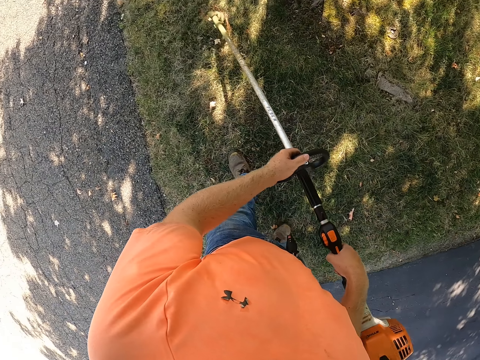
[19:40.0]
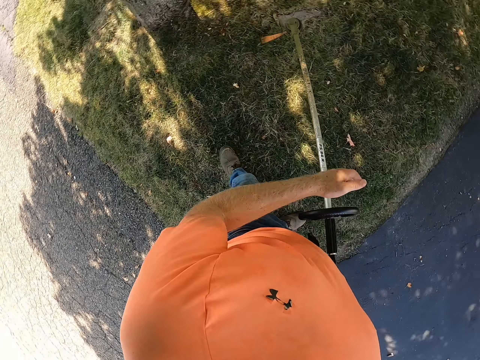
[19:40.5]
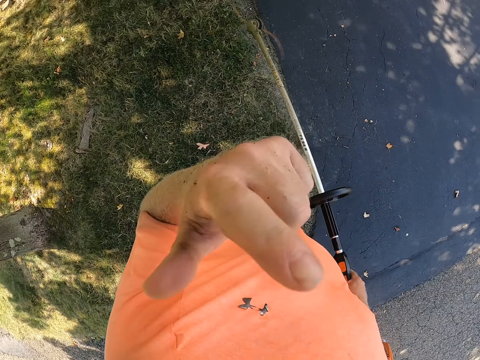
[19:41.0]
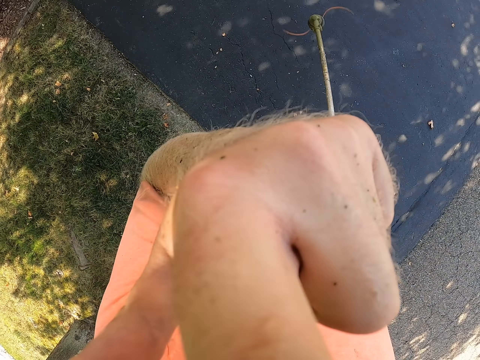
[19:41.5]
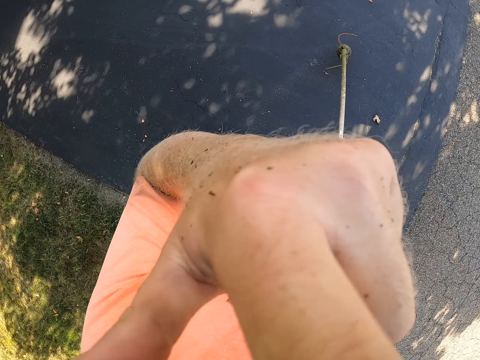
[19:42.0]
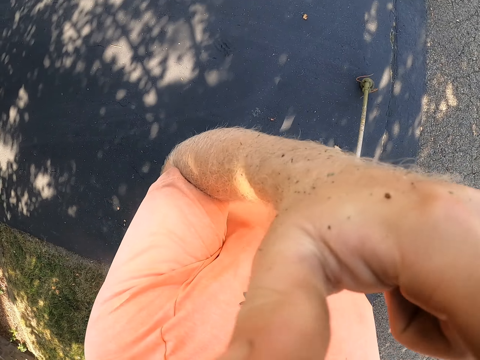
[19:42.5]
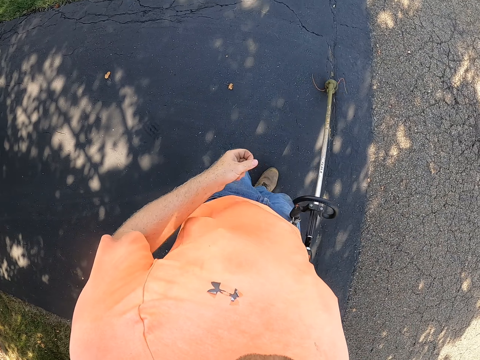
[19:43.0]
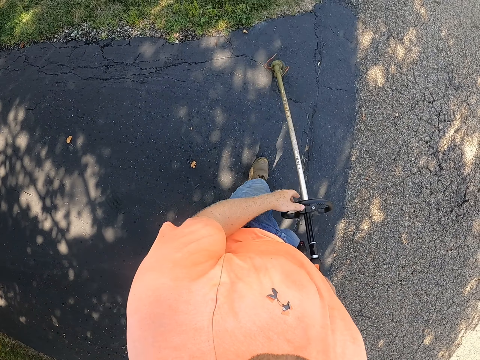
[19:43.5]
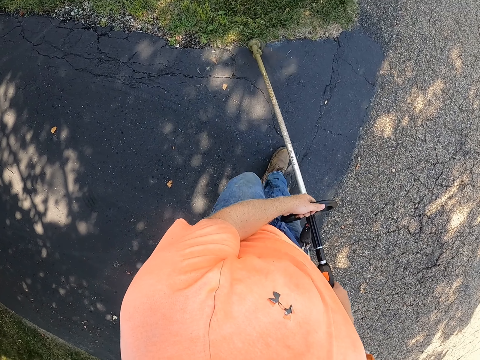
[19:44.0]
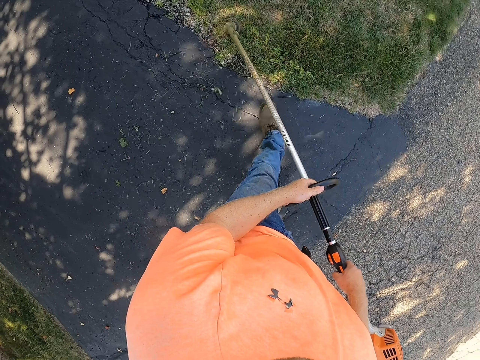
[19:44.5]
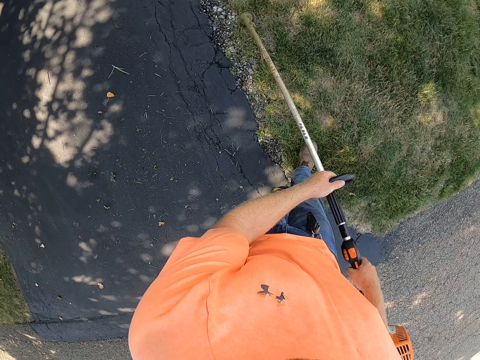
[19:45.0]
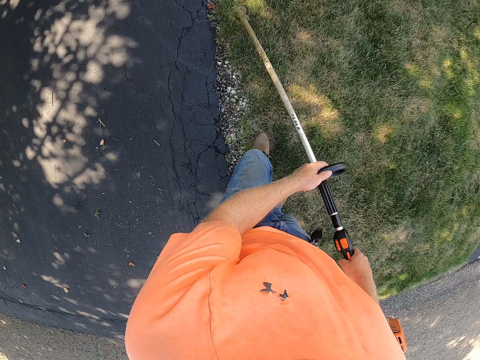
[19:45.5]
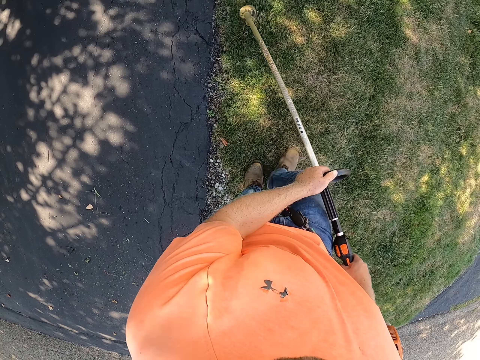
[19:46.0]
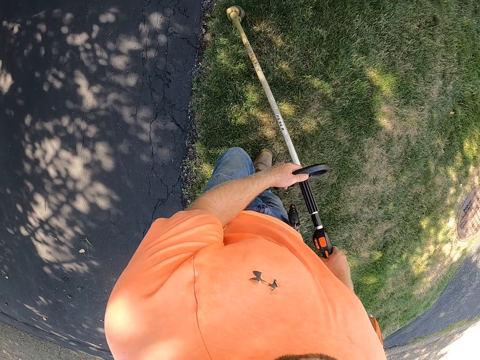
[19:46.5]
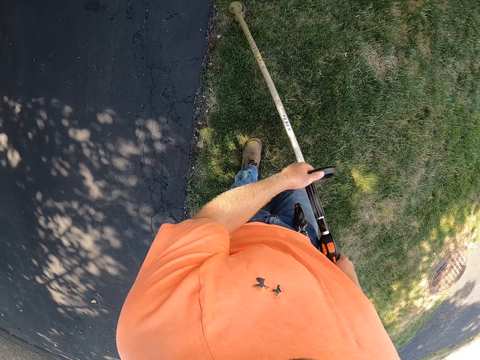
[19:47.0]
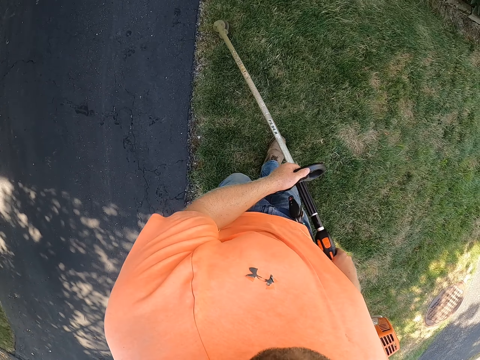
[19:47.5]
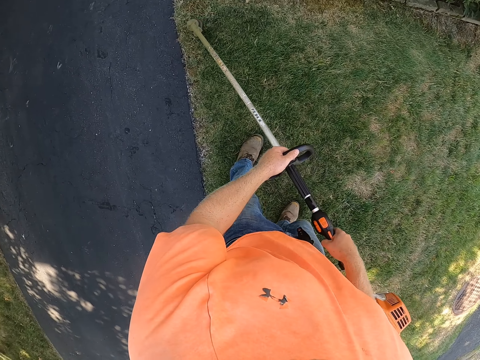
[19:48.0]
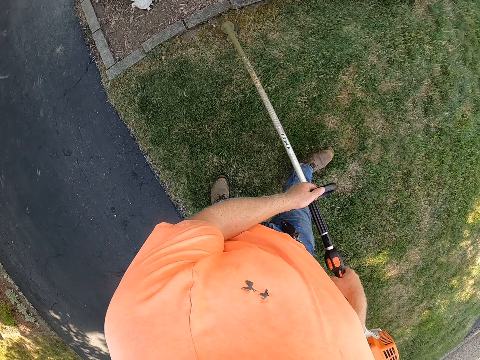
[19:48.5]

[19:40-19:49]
The camera wearer cuts the grass with the string trimmer with his right hand. He places his left hand on the string trimmer. He cuts the grass with the string trimmer with both hands.

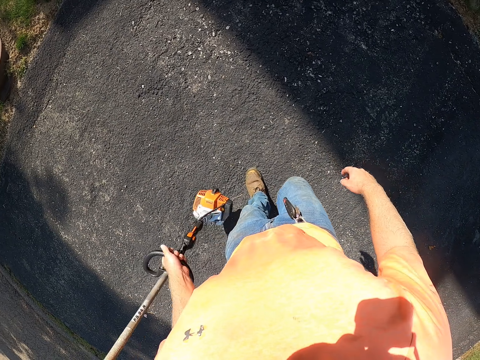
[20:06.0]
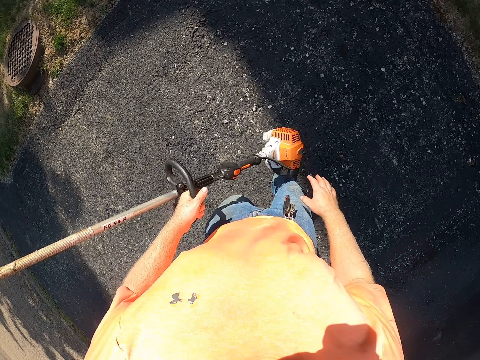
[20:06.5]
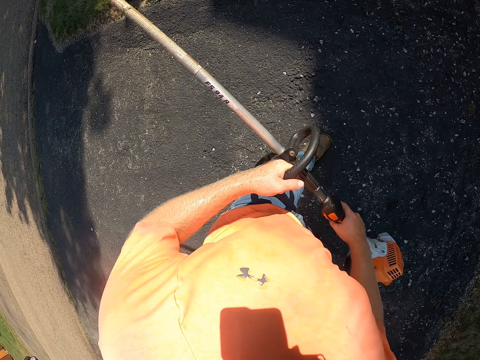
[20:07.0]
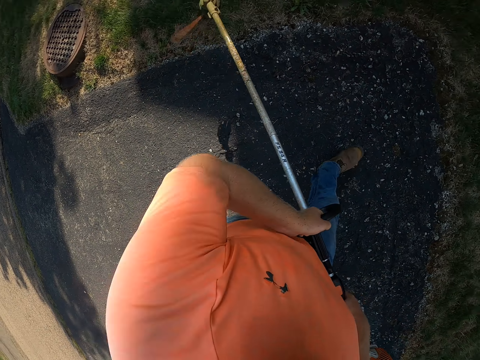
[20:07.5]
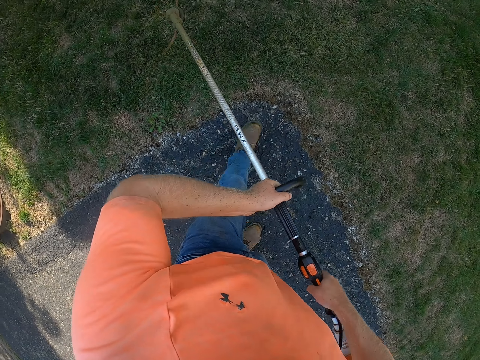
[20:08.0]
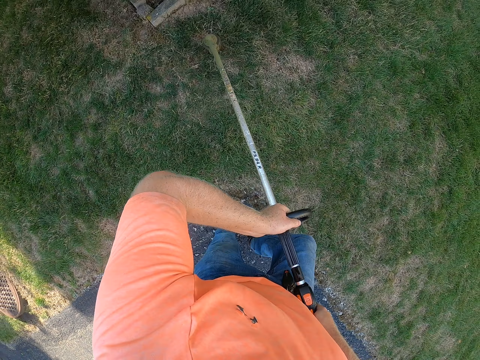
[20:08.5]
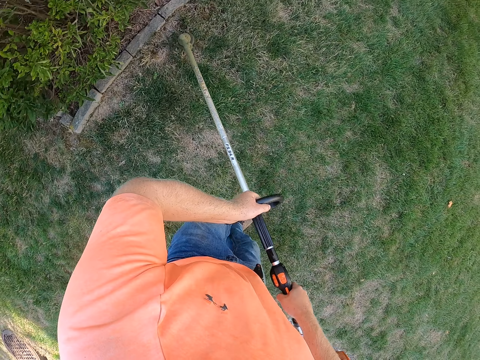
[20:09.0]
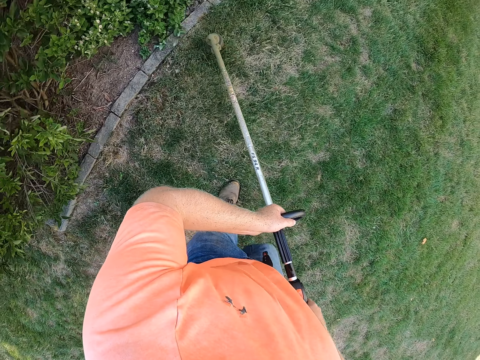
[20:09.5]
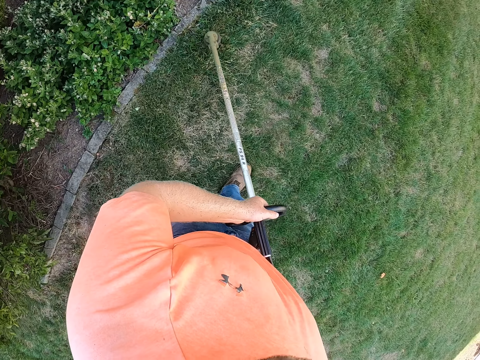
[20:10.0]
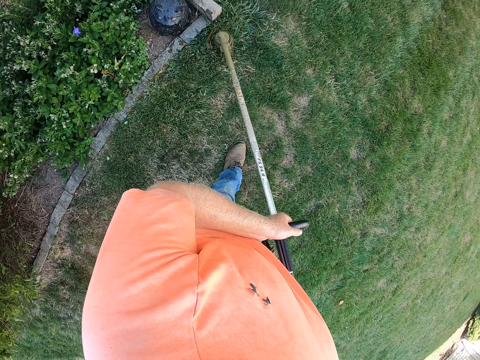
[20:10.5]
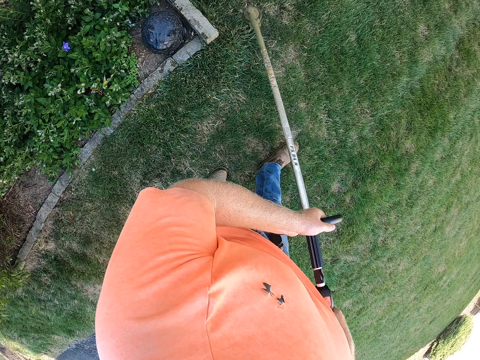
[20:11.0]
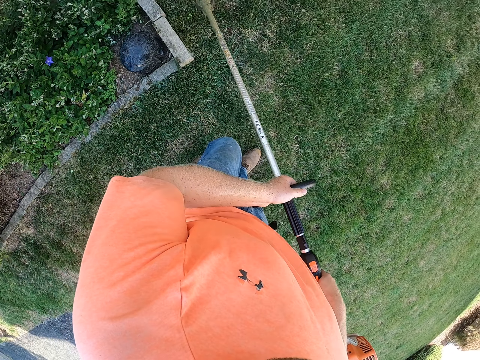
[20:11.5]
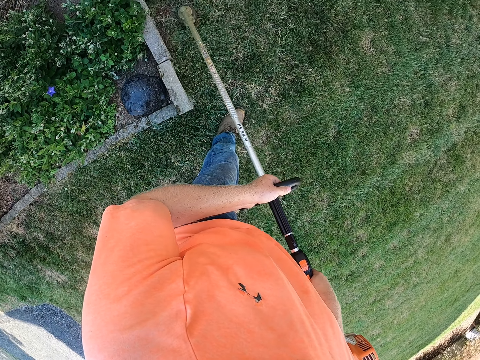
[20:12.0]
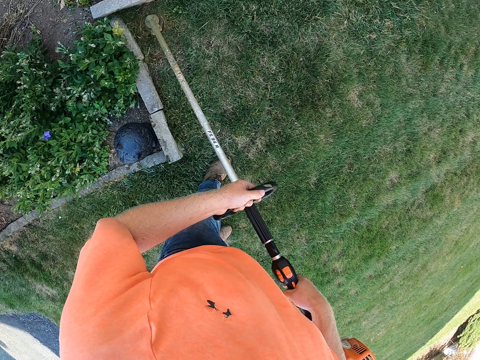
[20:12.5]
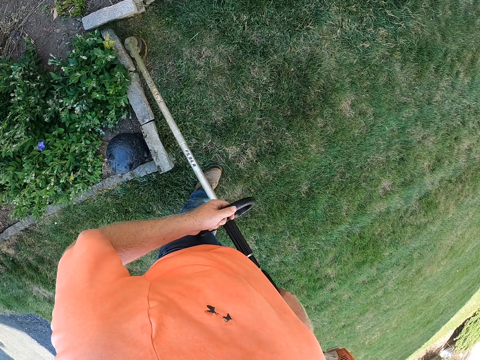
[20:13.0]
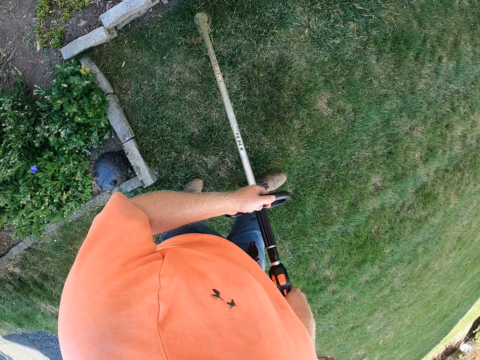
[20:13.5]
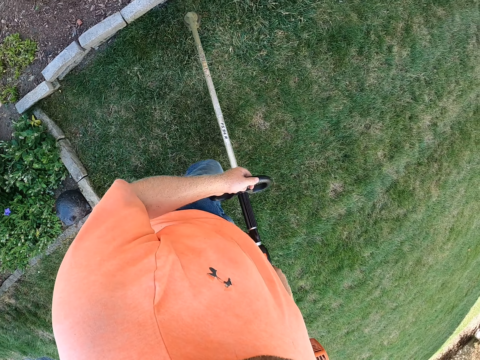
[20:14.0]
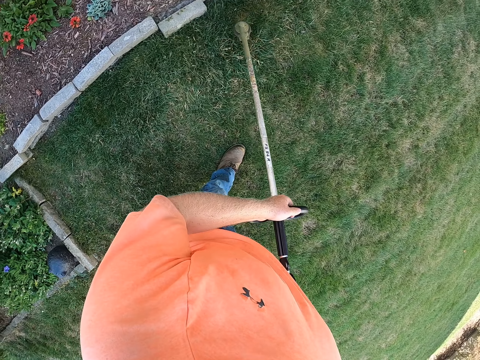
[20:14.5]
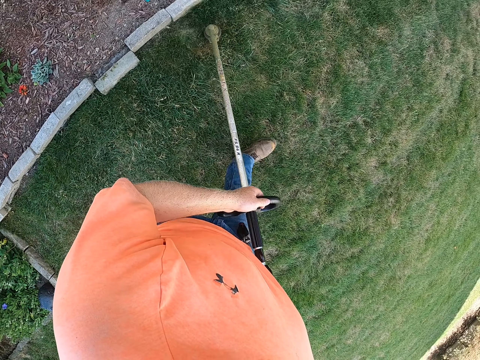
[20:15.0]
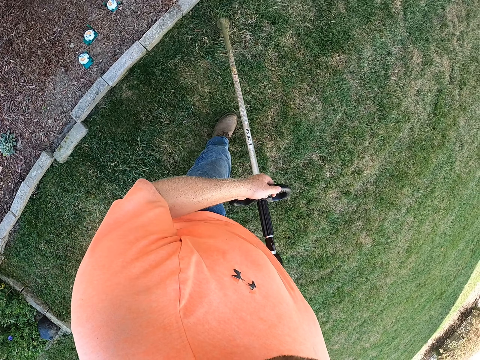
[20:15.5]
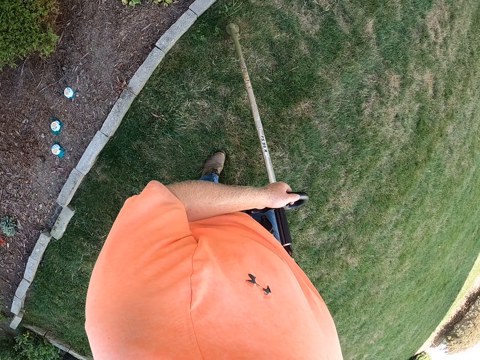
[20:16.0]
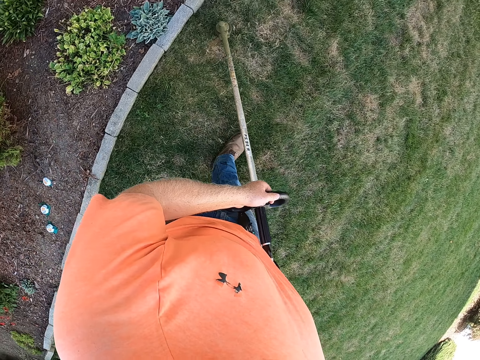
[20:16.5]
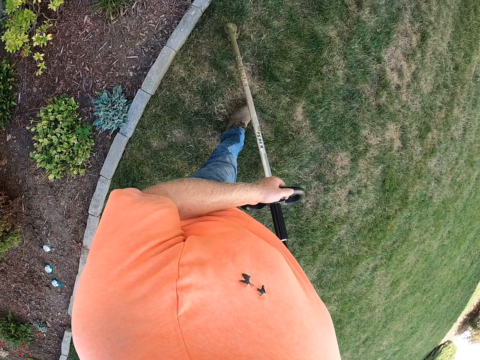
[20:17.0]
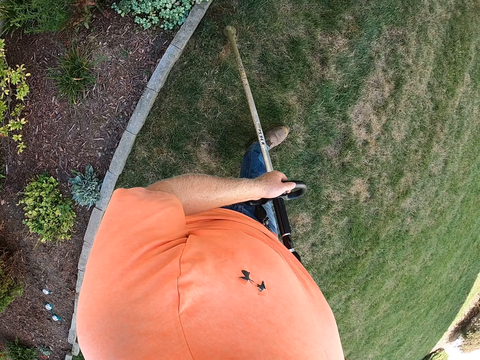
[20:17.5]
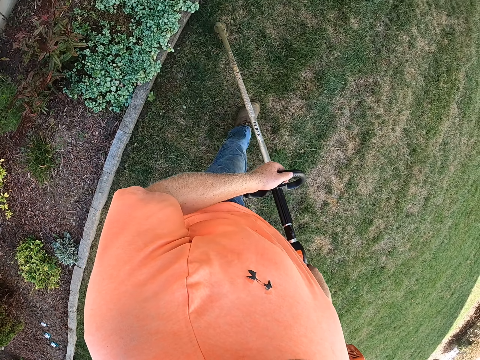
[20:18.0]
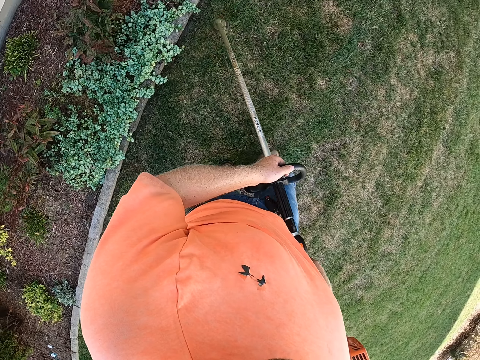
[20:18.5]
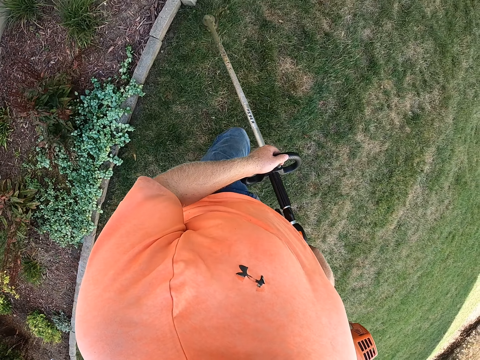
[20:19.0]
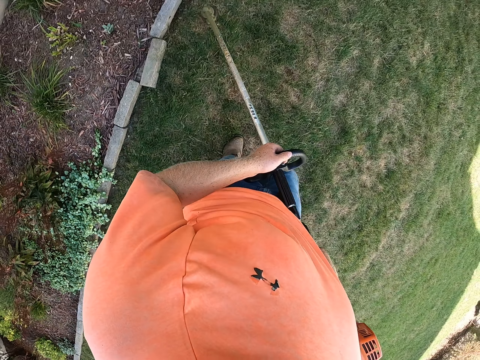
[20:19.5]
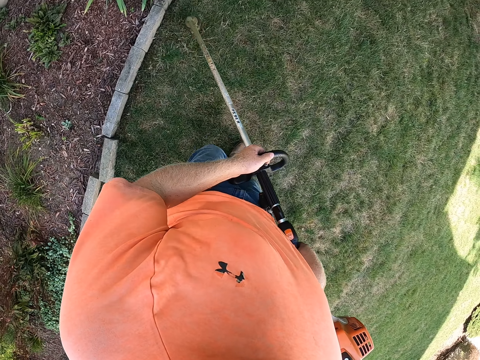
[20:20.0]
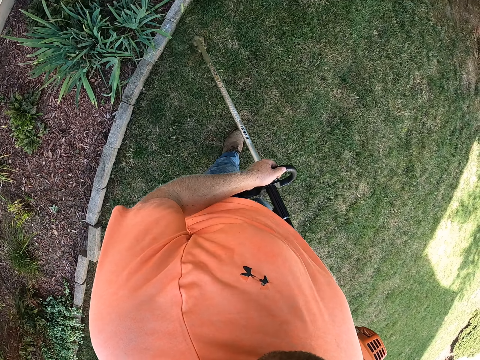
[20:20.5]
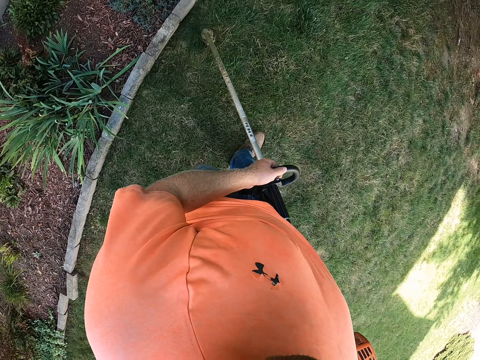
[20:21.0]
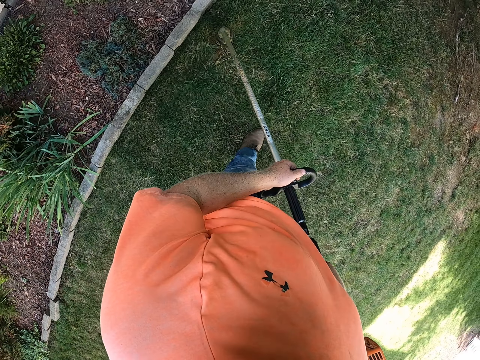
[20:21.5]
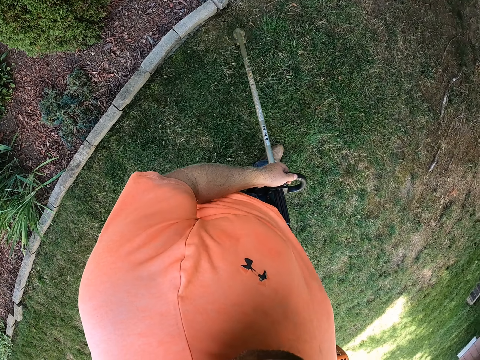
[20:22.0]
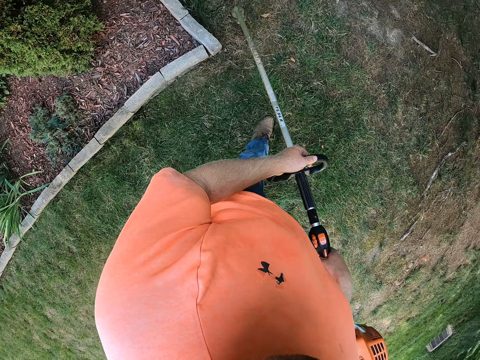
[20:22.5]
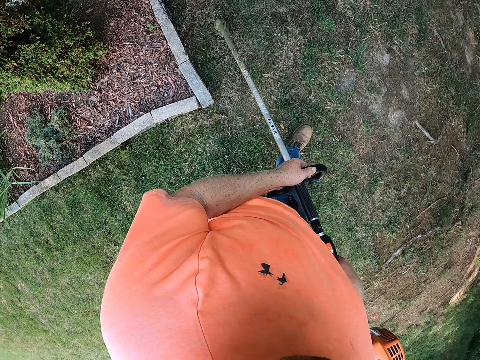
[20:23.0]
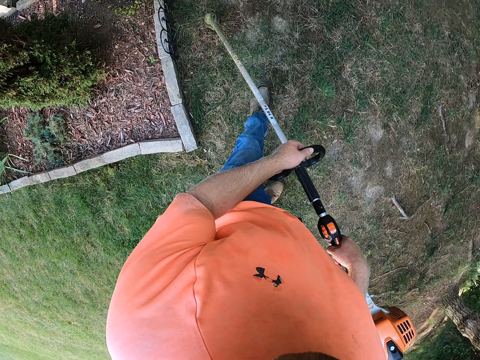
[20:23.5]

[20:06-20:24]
The camera wearer holds the string trimmer with his hands. He cuts the grass with the string trimmer with both hands.
